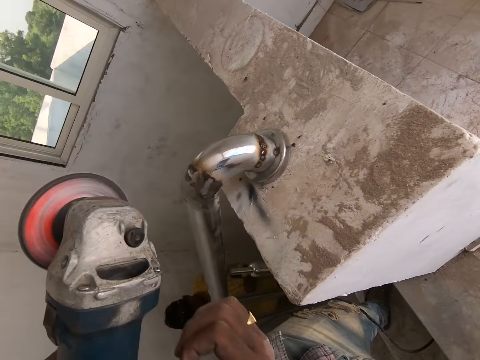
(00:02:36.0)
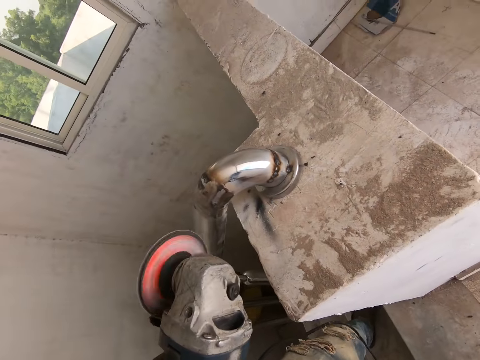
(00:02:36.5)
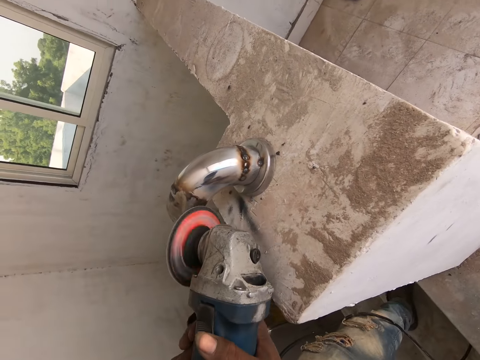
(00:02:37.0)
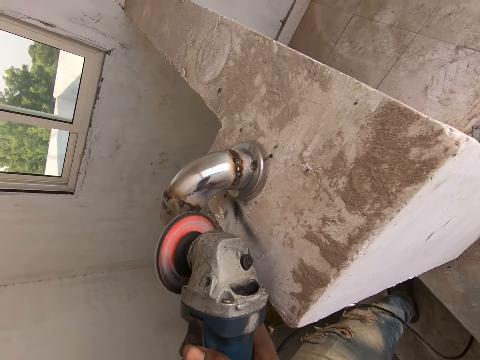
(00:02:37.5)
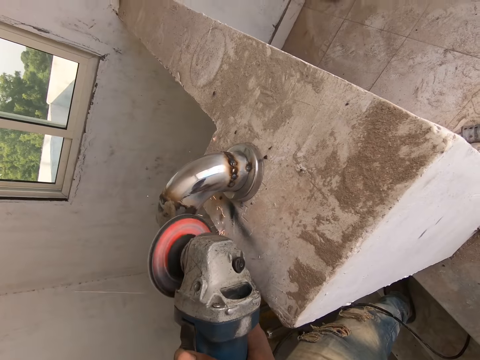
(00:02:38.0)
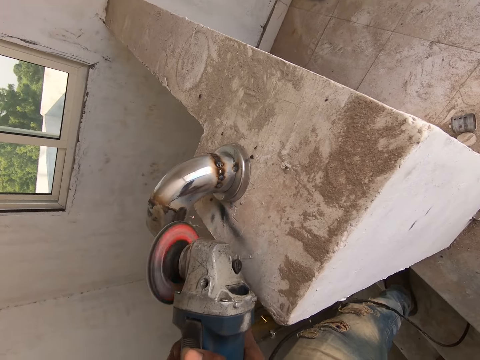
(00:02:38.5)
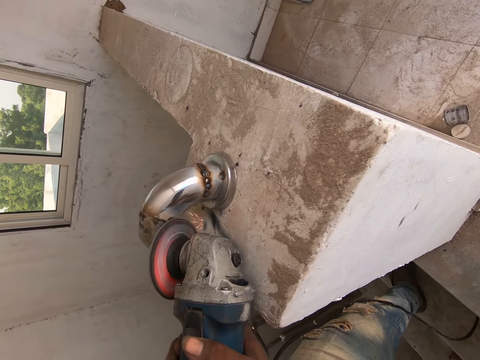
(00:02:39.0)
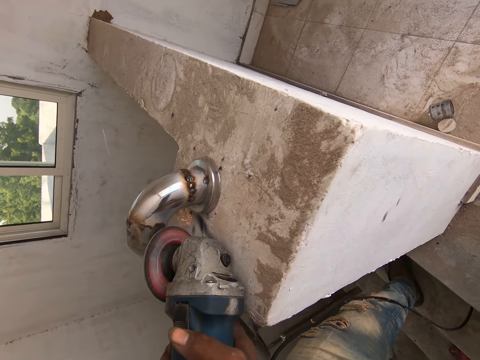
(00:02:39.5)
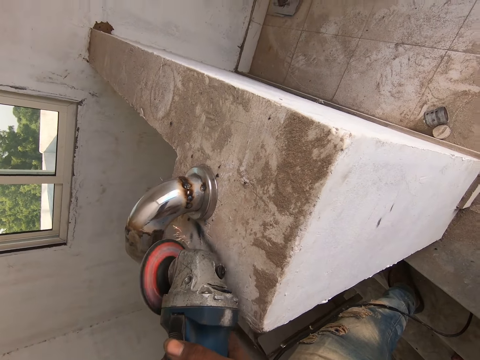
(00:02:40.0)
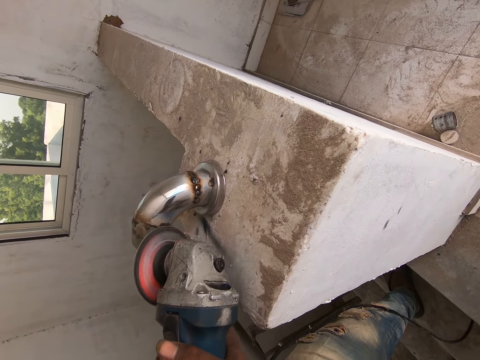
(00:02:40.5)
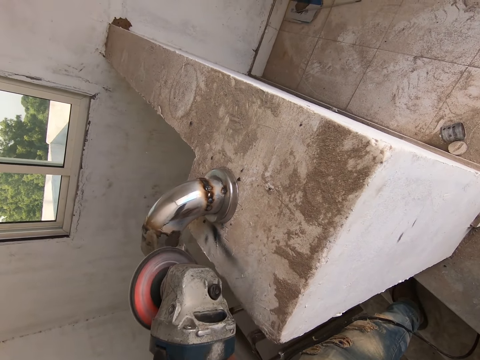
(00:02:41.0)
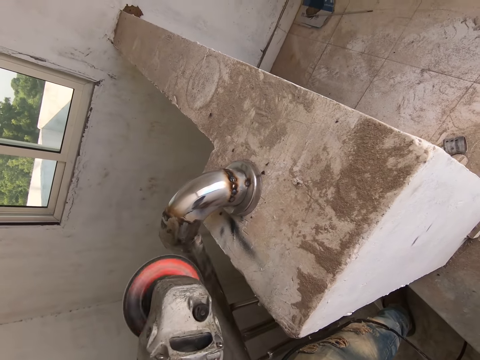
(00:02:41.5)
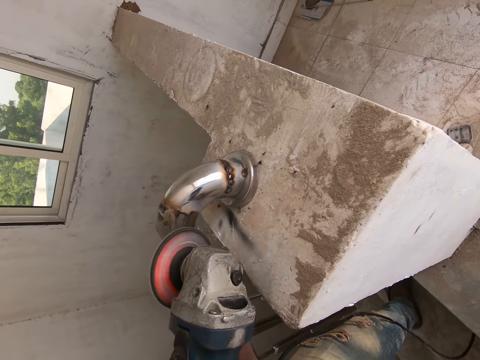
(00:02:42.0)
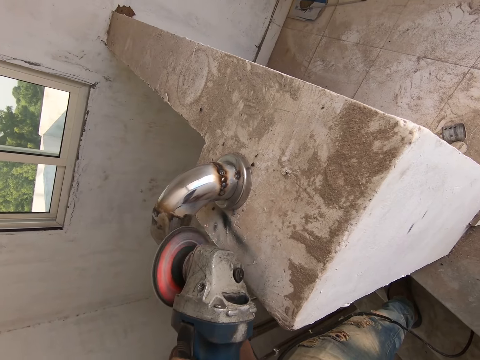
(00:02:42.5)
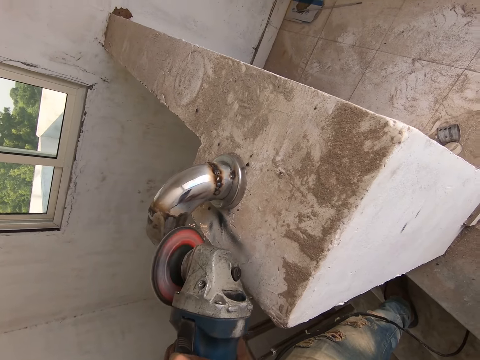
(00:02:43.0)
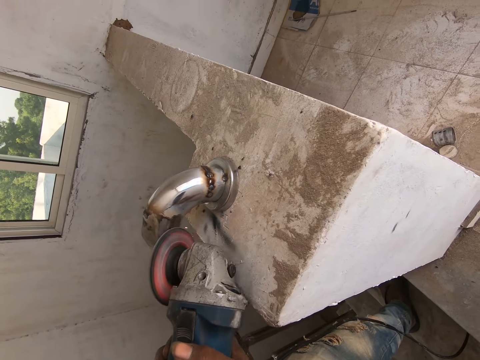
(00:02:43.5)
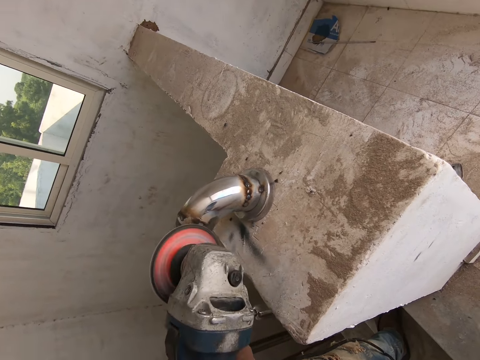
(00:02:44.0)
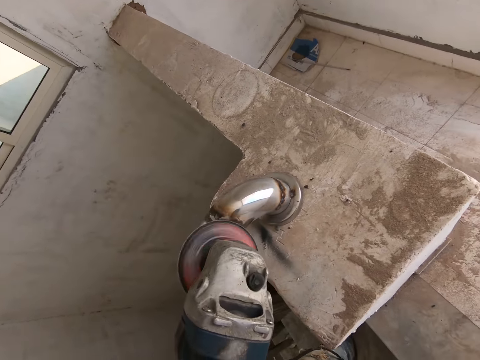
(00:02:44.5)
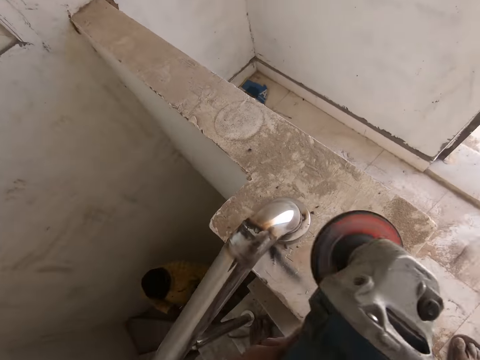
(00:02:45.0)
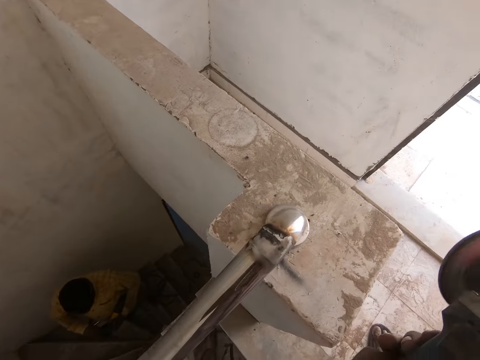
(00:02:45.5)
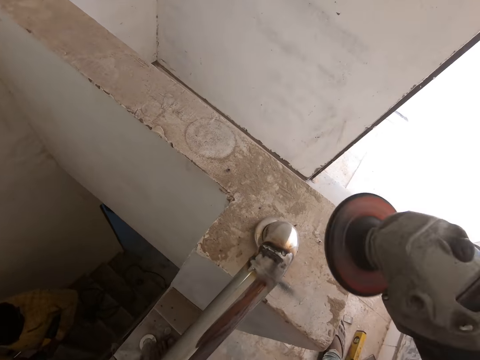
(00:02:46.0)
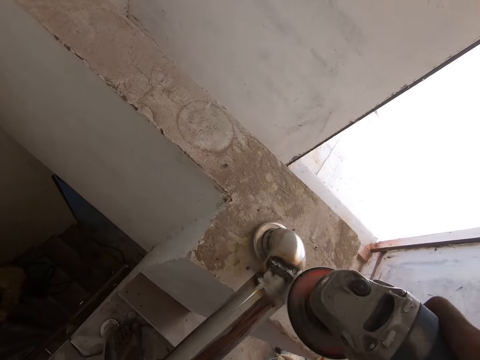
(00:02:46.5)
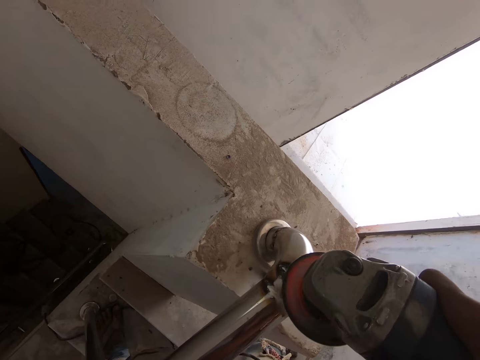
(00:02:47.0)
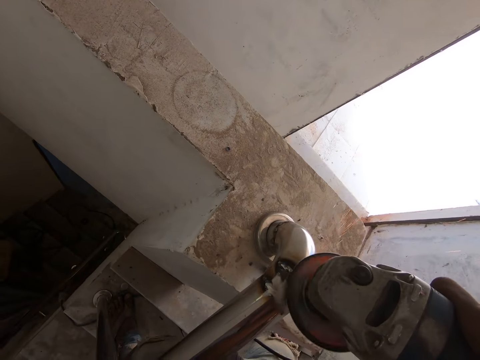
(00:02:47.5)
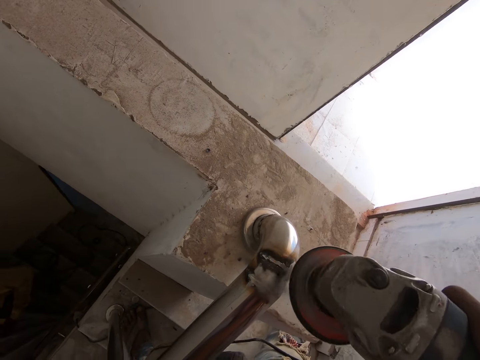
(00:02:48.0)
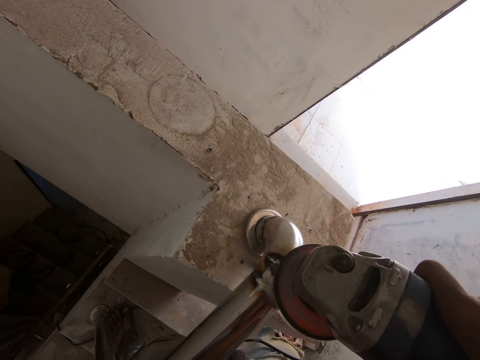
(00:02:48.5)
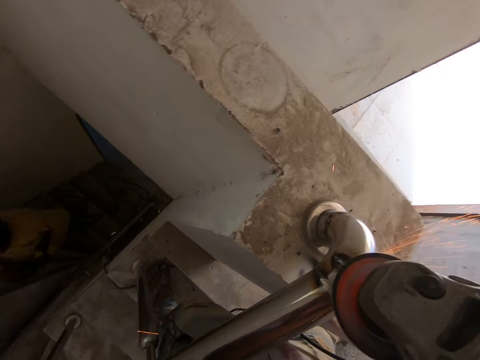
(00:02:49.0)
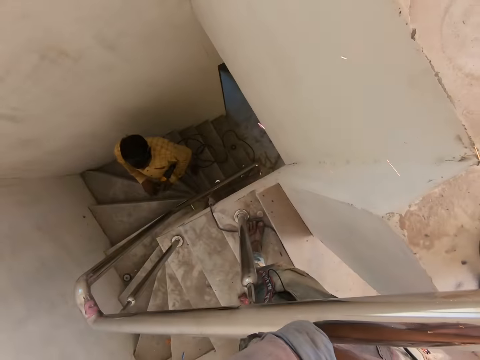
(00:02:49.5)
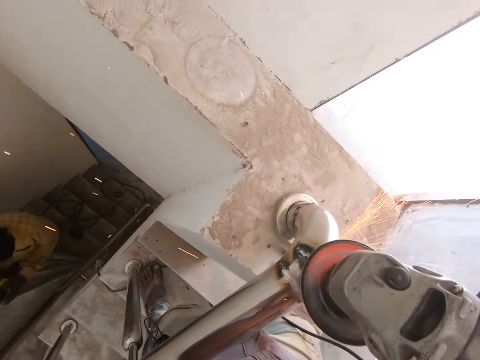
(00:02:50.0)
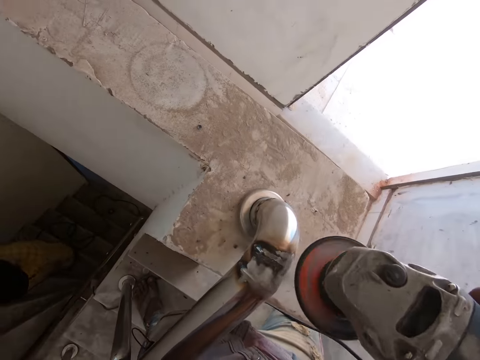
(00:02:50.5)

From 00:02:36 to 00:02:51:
The camera wearer looks around the built house. They grind the handrail with a grinder. They grind the handrail with the grinder again. They look around the built house. They grind the handrail with the grinder.

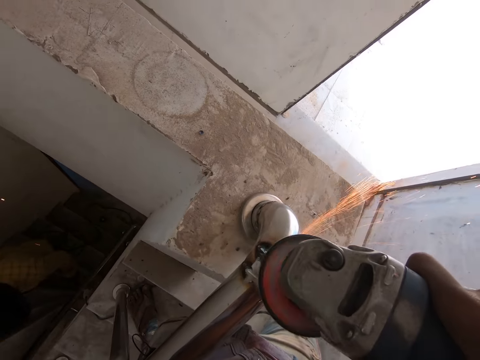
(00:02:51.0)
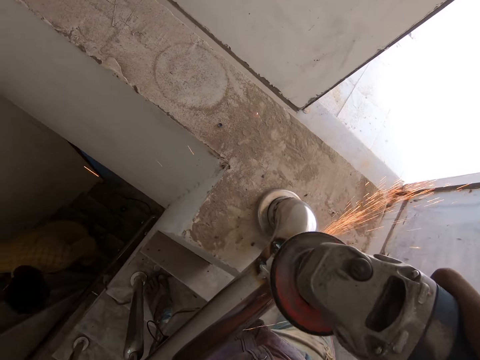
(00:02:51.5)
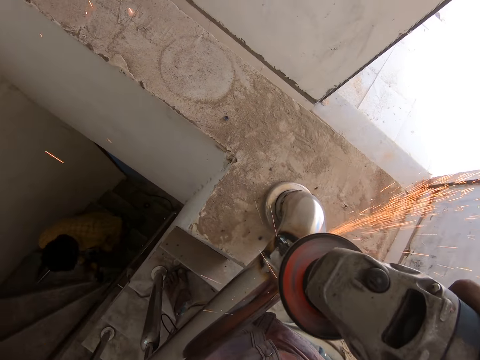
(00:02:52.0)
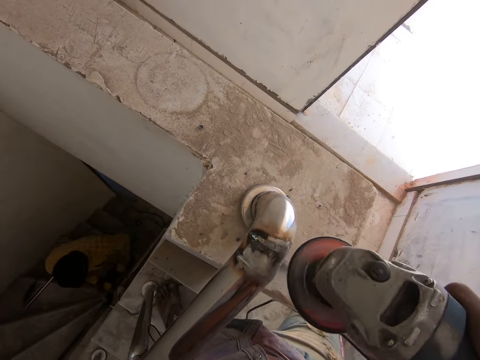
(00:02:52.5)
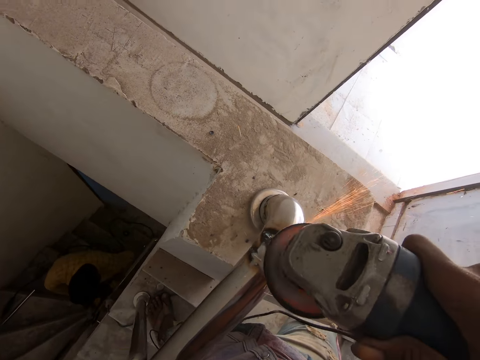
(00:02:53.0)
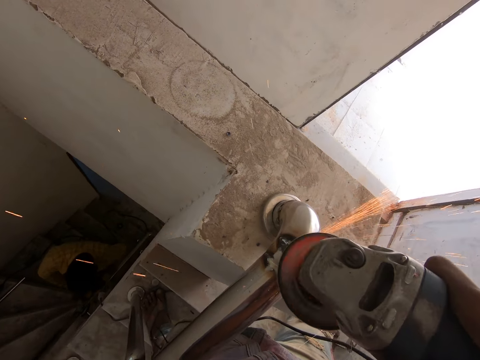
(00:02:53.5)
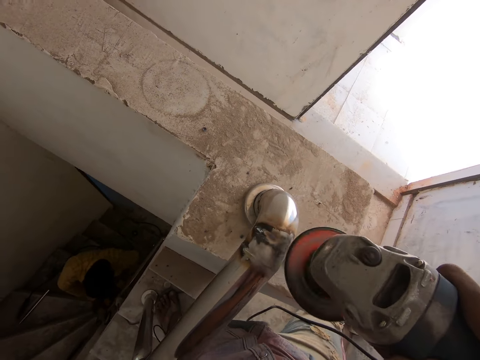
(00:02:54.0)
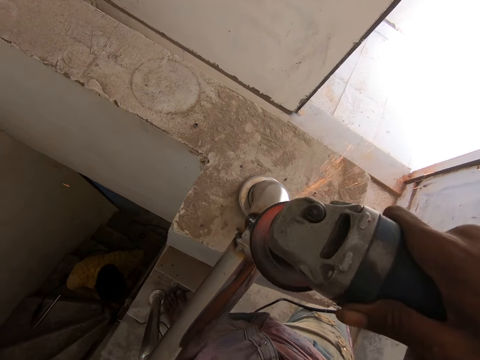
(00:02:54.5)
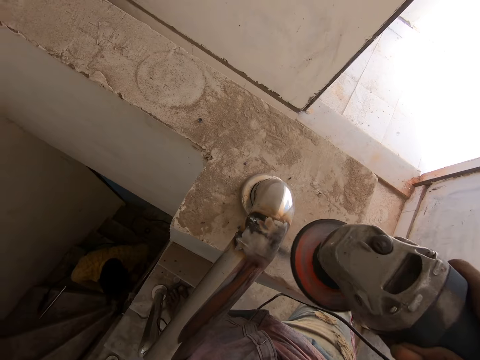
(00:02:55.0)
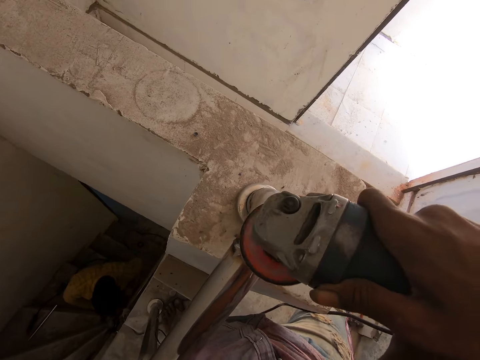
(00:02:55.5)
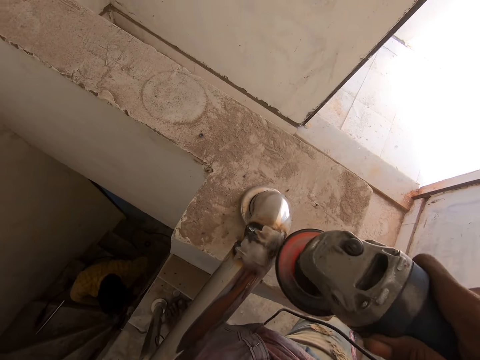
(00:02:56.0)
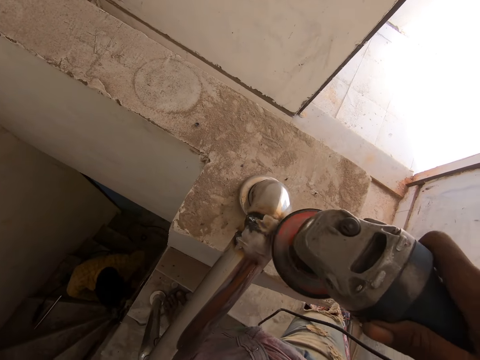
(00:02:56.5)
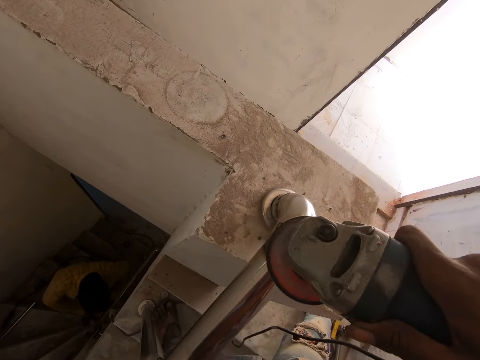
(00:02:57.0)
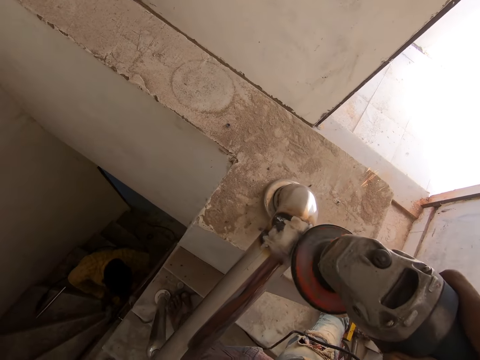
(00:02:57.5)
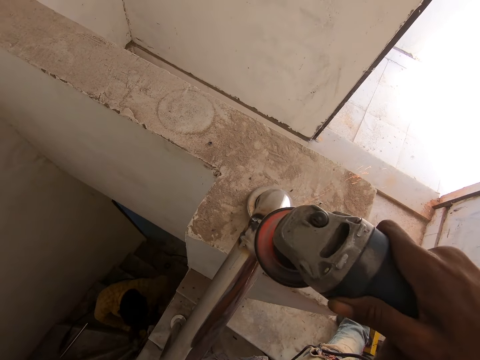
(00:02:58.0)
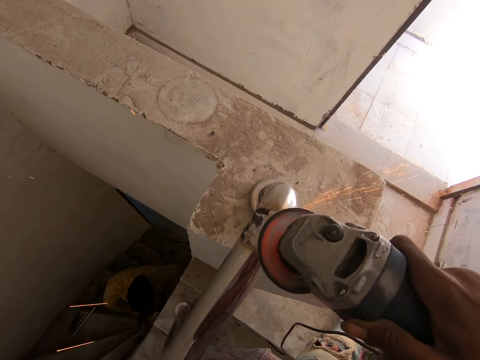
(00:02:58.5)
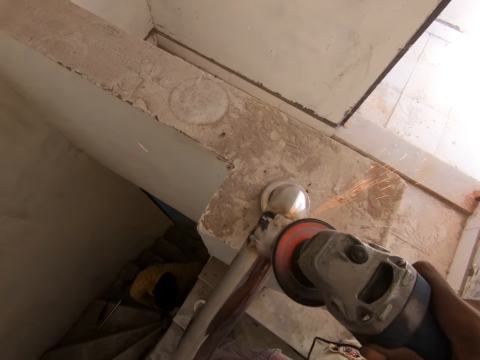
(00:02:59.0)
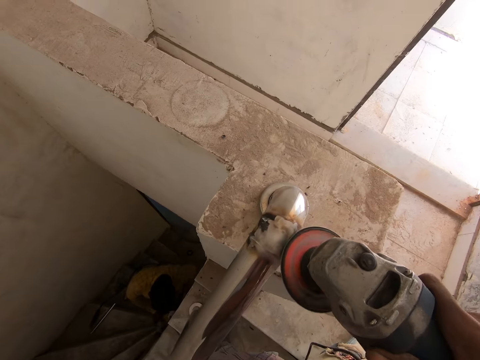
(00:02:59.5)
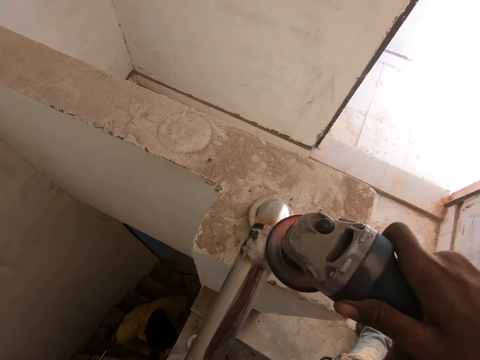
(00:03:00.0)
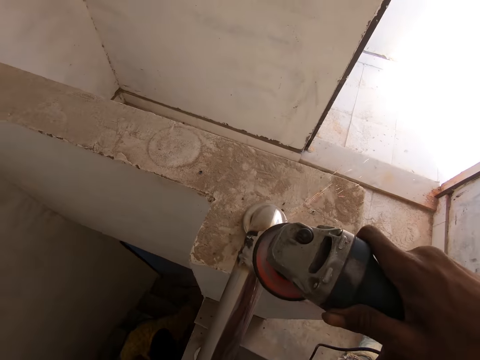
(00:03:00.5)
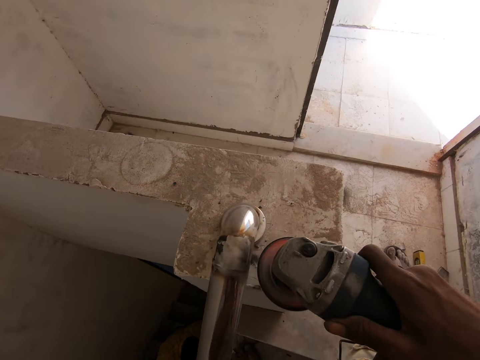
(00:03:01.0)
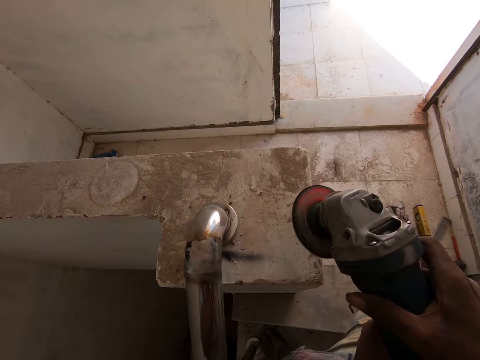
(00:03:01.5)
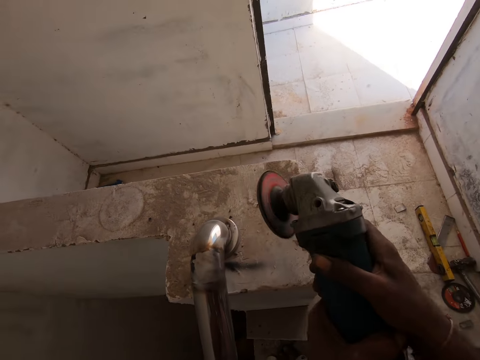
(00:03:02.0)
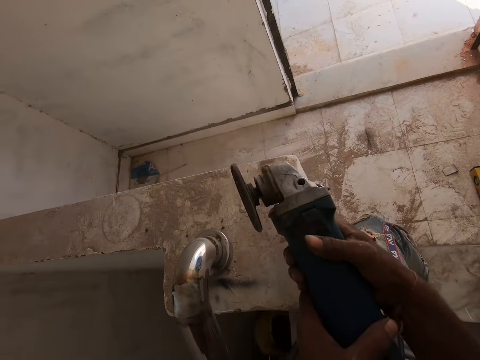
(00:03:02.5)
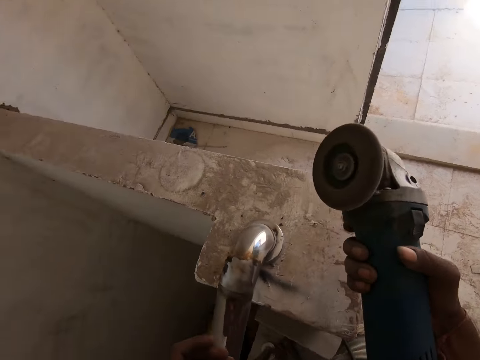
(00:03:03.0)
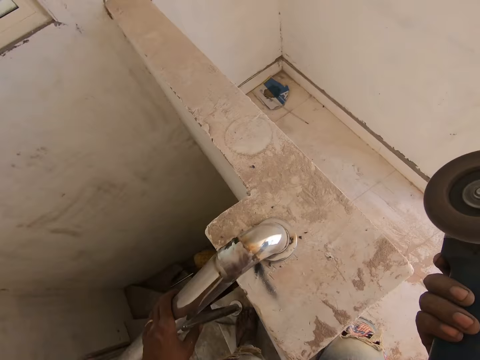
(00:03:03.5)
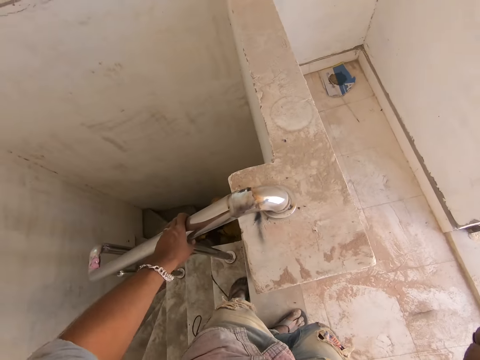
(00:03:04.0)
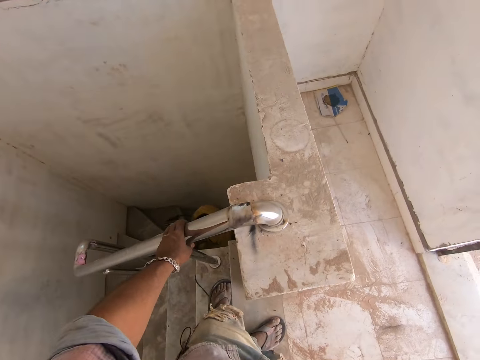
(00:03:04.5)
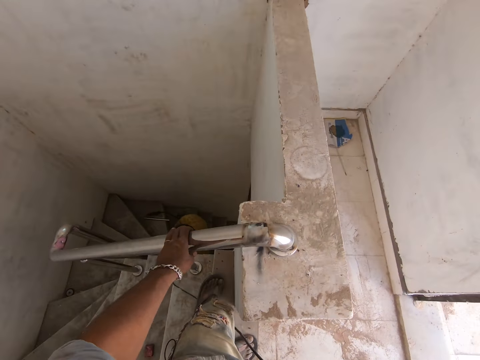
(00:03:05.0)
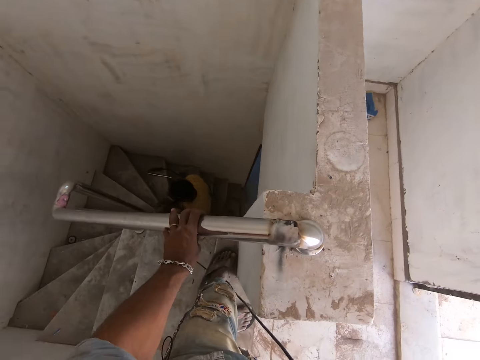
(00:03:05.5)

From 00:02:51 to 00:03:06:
The camera wearer grinds the handrail with a grinder repeatedly. He holds the iron rod with his left hand. He looks around the built house.
